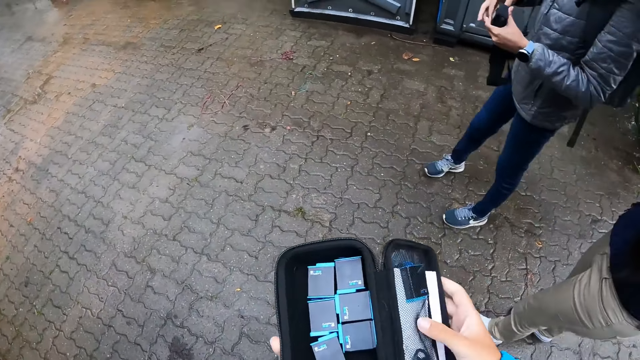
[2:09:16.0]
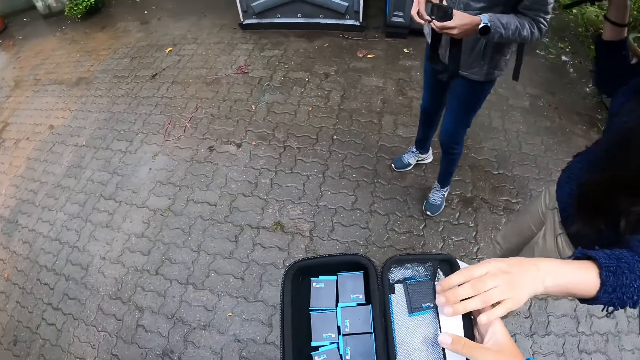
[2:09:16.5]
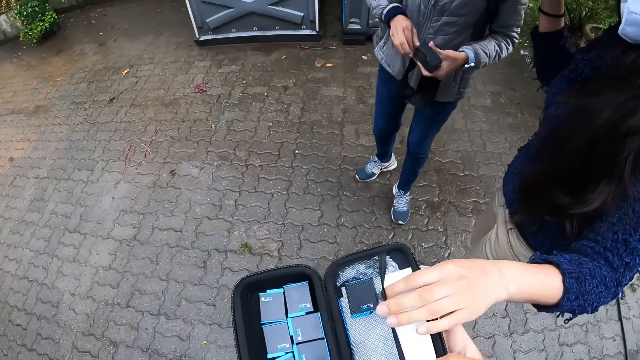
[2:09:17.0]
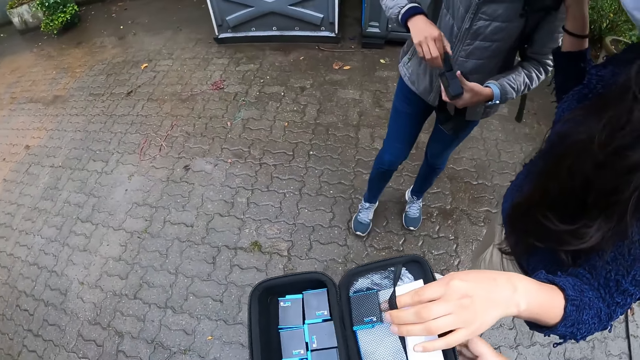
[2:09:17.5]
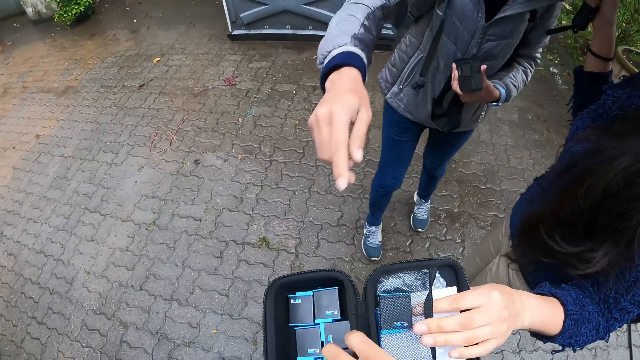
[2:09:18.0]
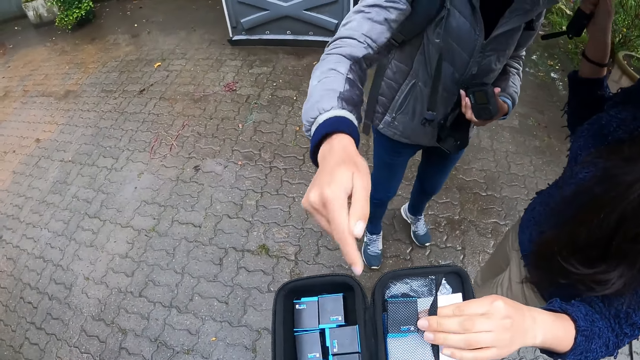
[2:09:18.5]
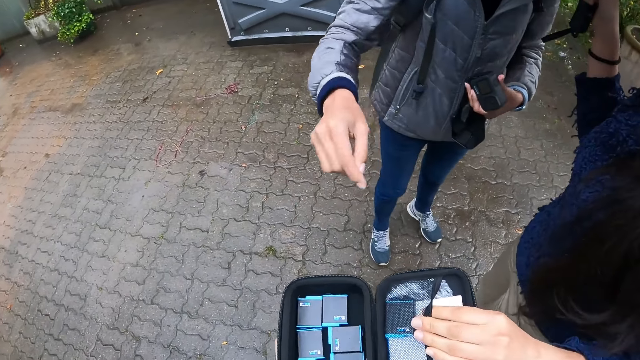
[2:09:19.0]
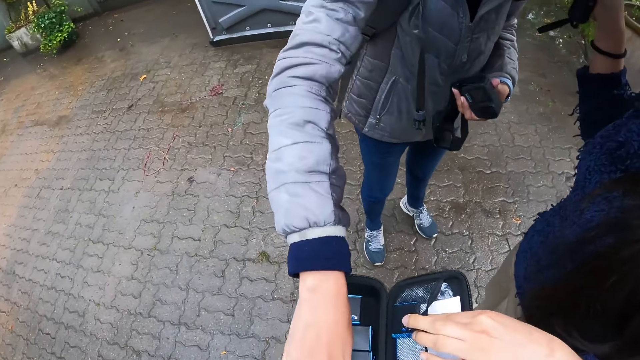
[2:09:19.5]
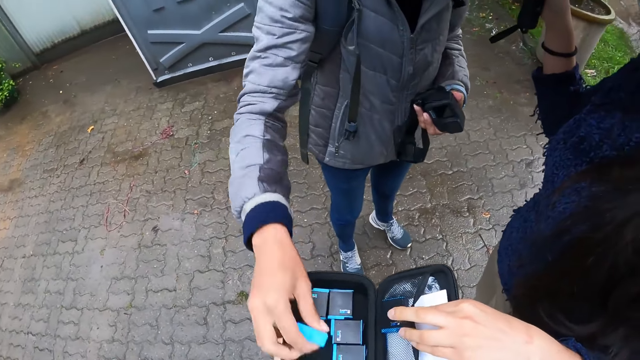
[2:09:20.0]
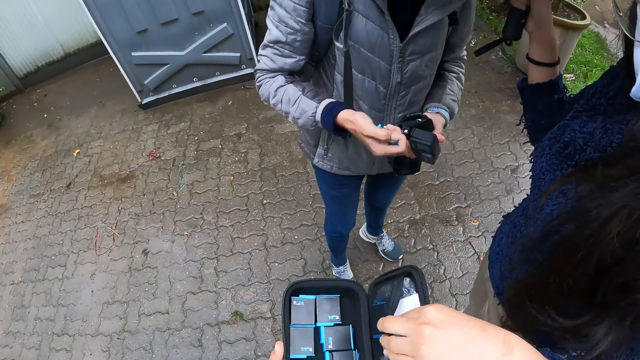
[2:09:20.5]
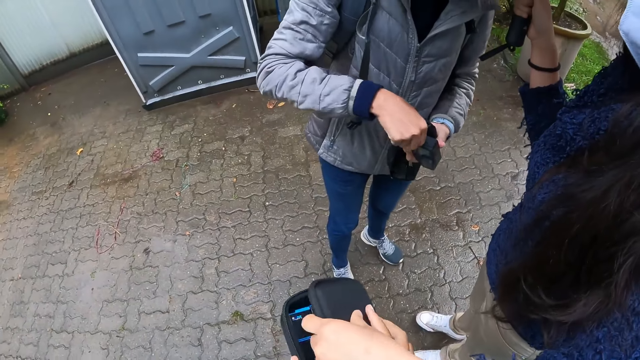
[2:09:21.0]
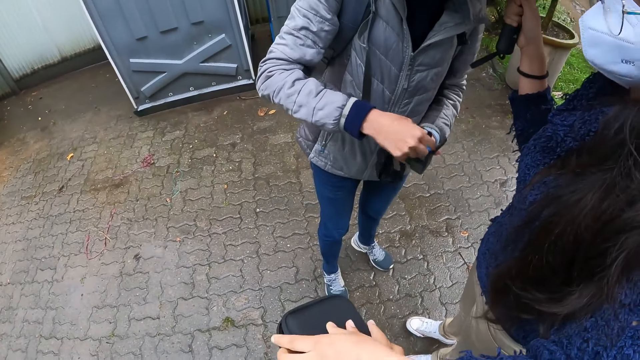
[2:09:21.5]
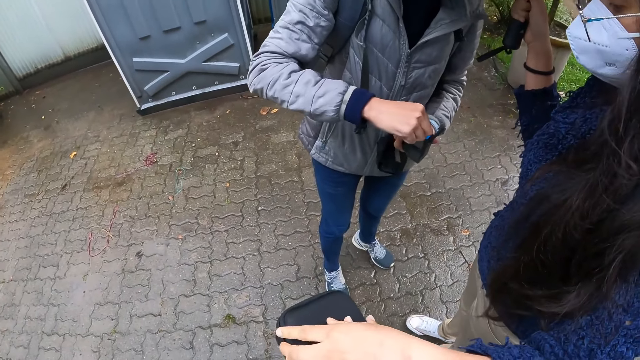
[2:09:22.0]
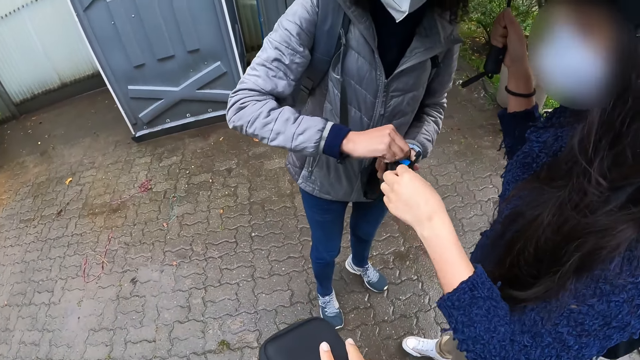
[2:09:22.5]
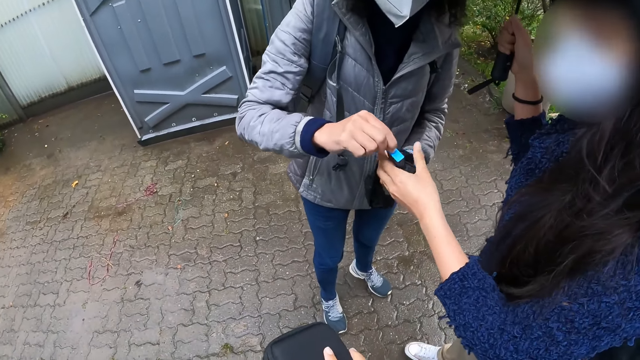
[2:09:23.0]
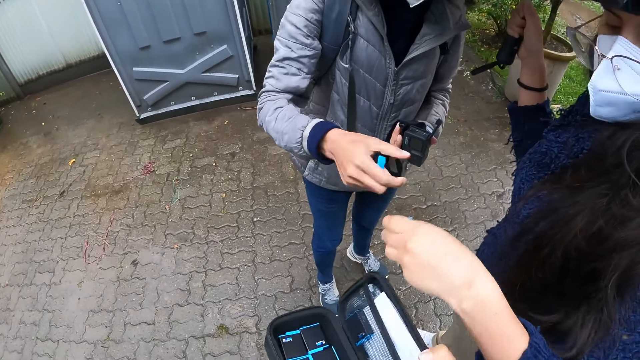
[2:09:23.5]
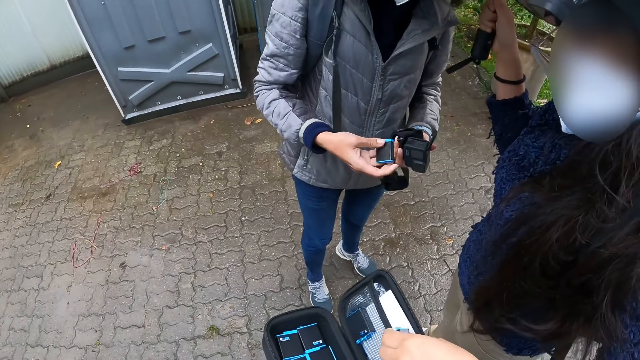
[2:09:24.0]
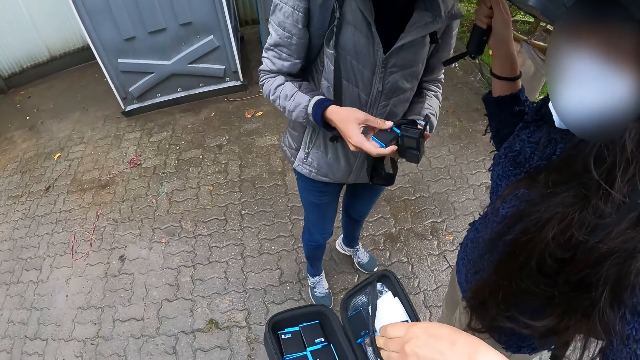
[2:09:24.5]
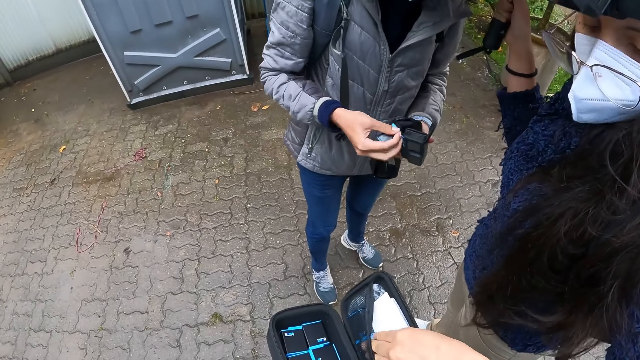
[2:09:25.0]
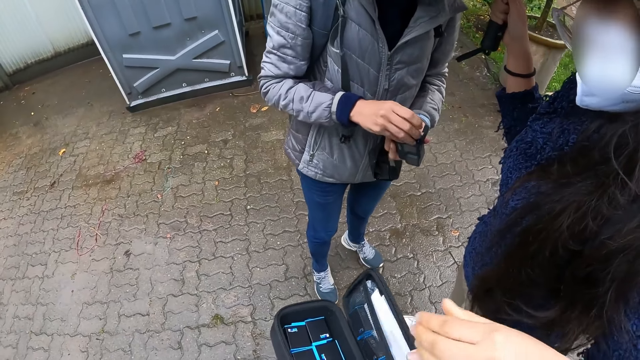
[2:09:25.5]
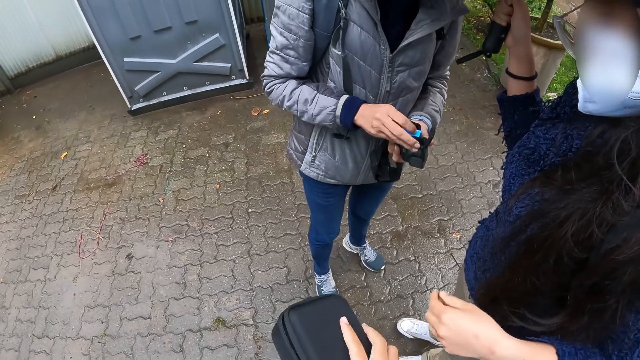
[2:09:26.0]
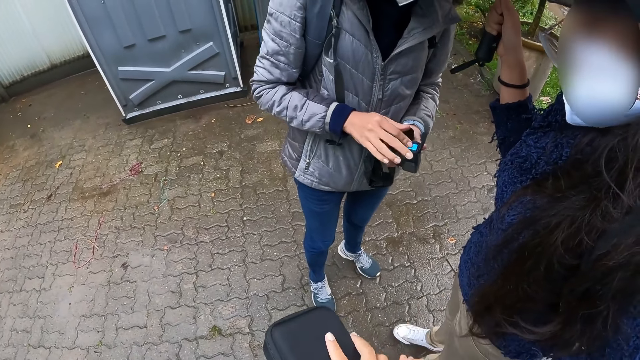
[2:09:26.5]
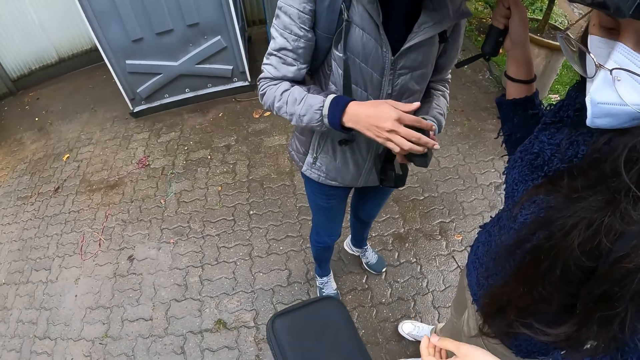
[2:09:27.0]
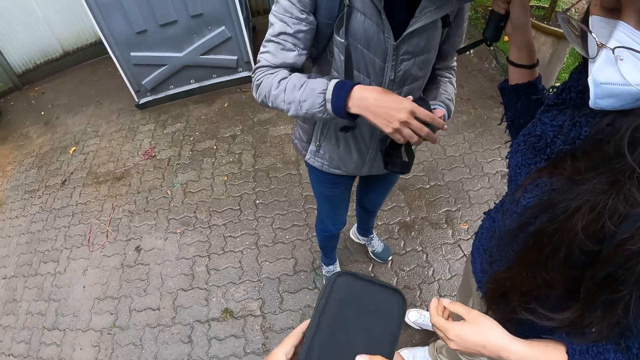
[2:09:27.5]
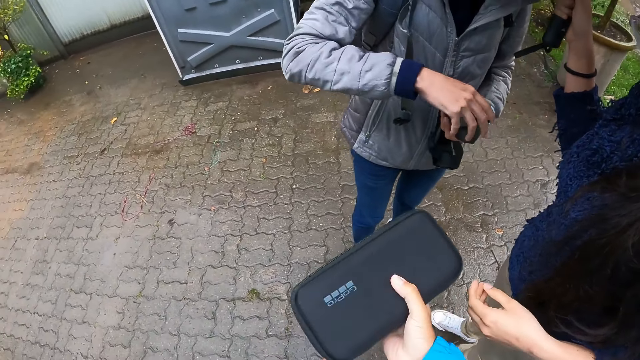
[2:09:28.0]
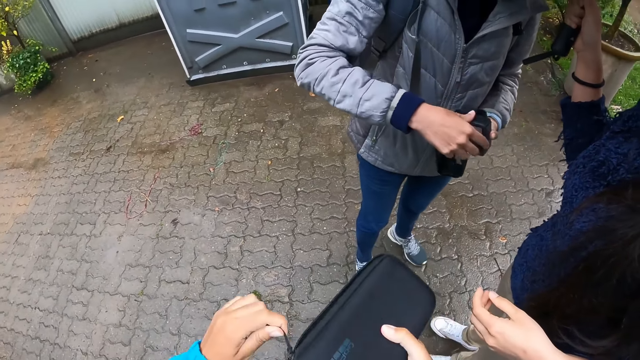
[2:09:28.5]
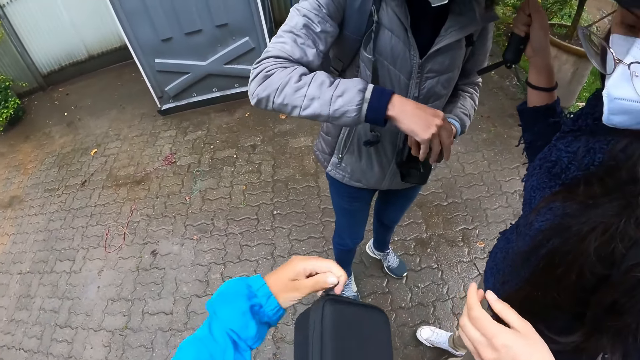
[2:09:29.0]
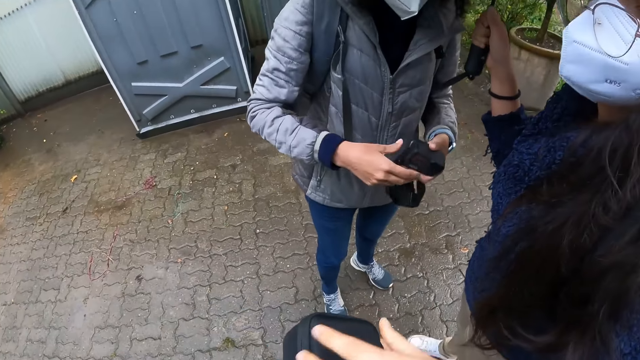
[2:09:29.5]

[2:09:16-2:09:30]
A woman touches the camera battery. The woman touches a paper in the black pack in the camera wearer's hands using her left hand. Another woman opens a battery slot on the camera with her left hand. The other woman points at the black pack in the camera wearer's hands. The other woman removes a battery from the black pack in the camera wearer's hands. The other woman removes a battery from the camera in her left hand. The other woman removes a battery from a camera with her right hand. The other woman passes the battery to the first woman. The woman places the battery in a camera in her left hand. The first woman places the battery in her left hand into the black pack in the camera wearer's hands. The other woman places the battery in her right hand into the battery slot of the camera in her left hand, and shuts the battery slot with her right hand. The camera wearer zips the black pack with her right hand.

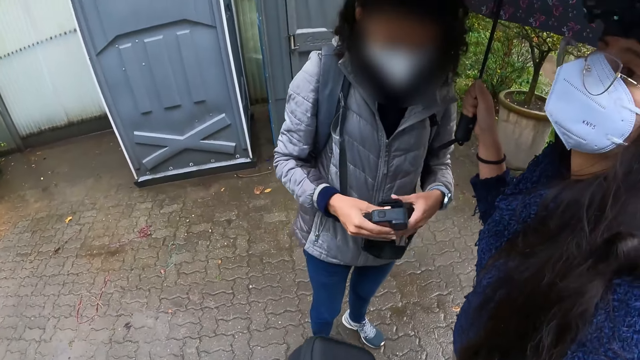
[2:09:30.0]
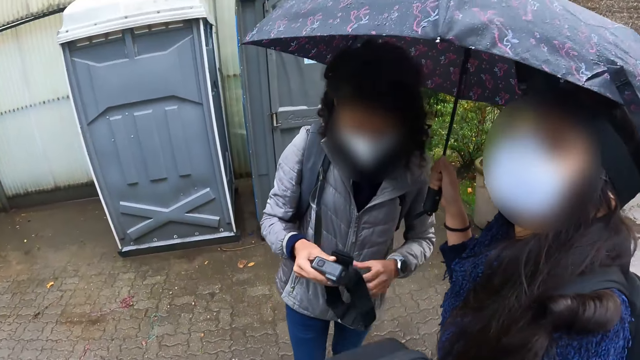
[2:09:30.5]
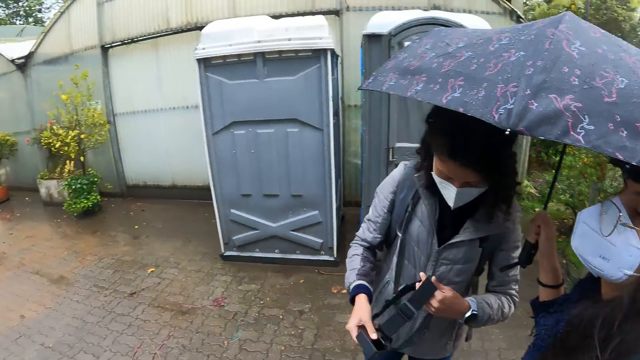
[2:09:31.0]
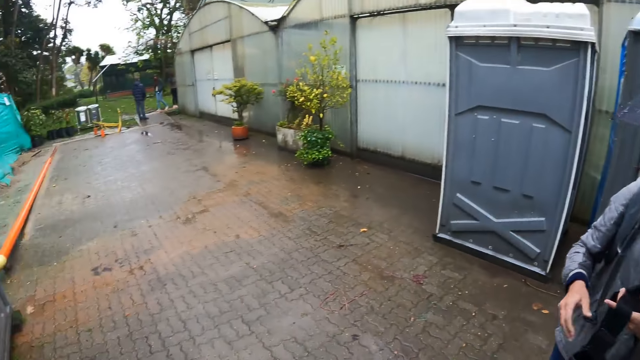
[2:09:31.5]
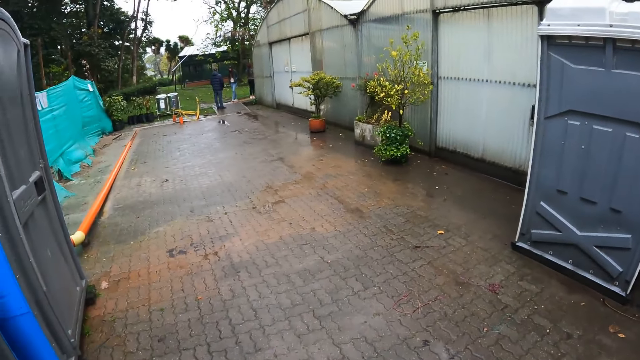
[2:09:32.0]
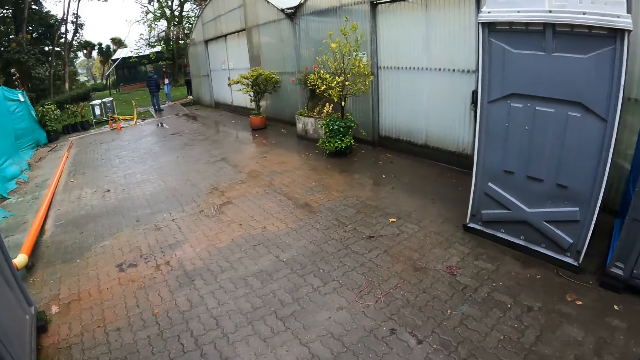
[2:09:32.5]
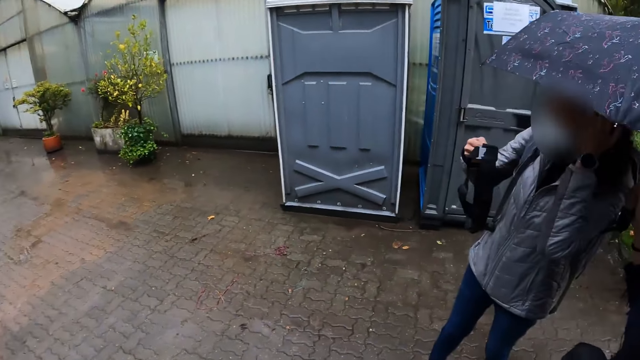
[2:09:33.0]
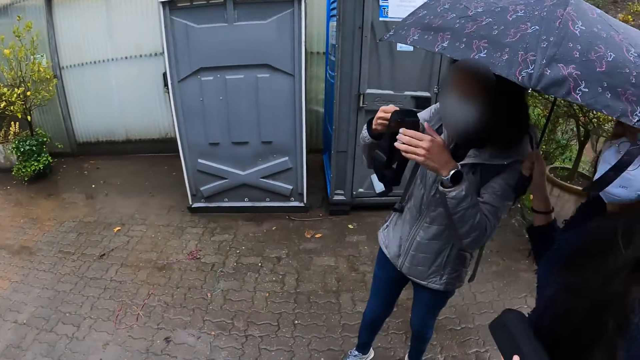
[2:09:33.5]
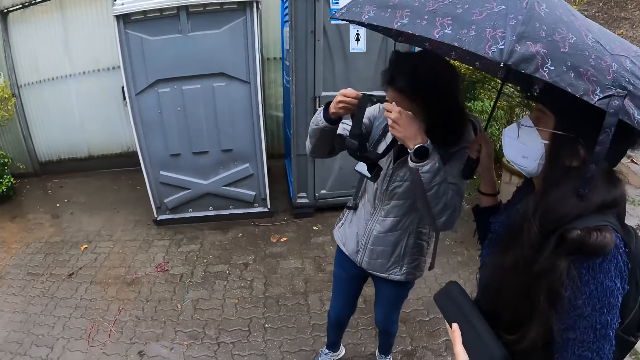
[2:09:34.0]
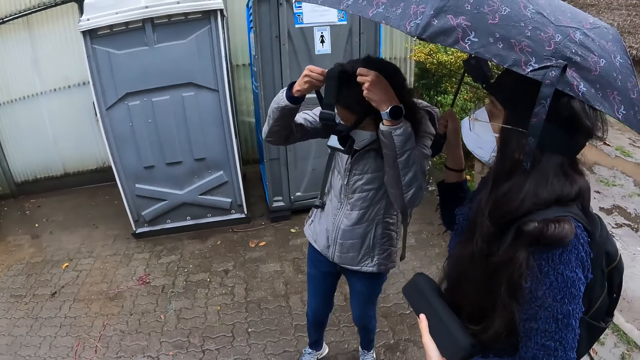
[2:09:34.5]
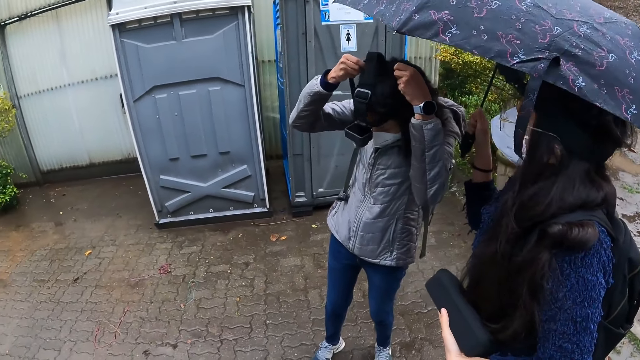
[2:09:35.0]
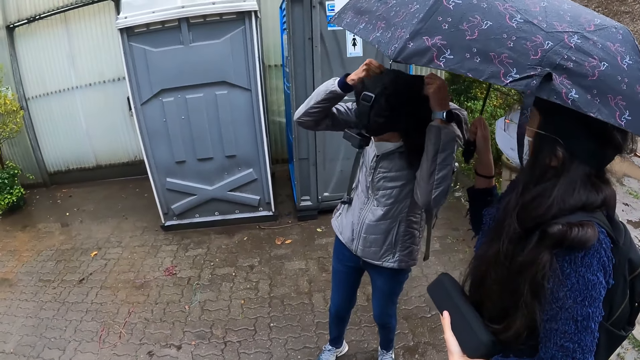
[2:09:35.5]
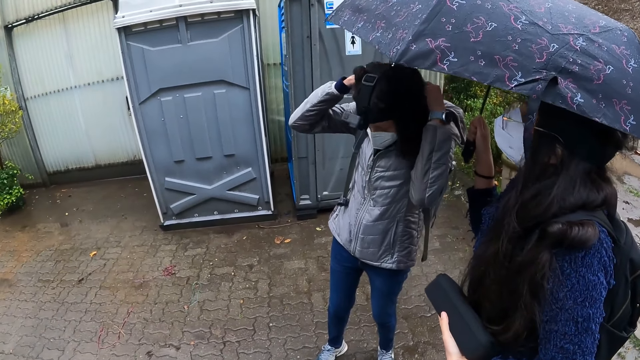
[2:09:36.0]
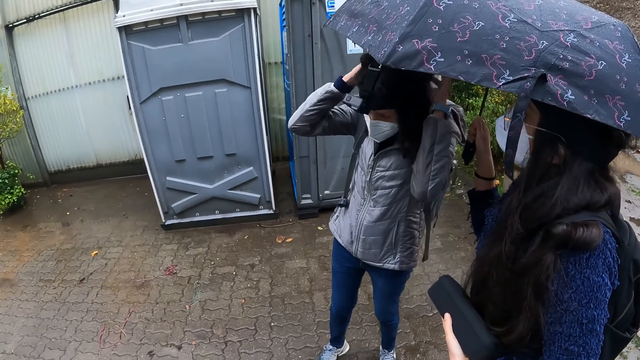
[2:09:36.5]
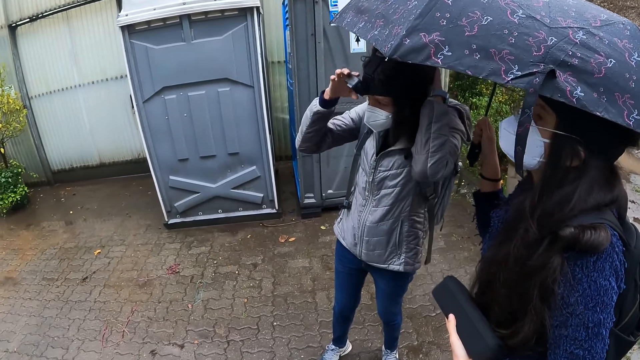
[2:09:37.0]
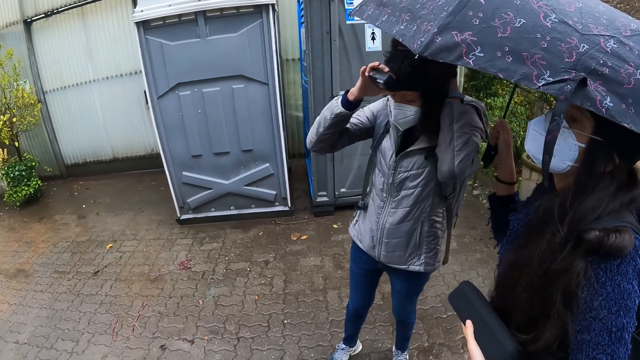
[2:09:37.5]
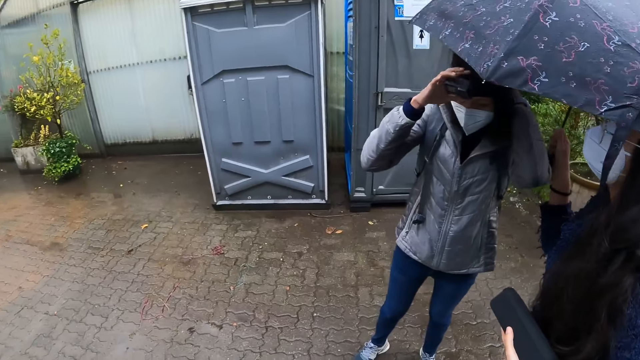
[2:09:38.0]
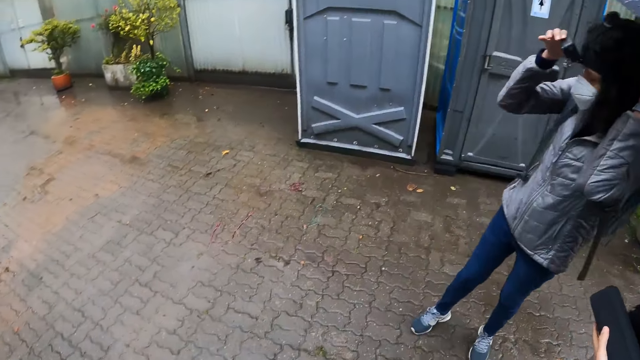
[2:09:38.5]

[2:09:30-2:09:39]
A woman picks up a battery bag. Another woman holds the camera belt with her hands. The other woman wears the camera on her head using her hands. She adjusts the camera. The camera wearer adjusts the camera on her head with her right hand.
